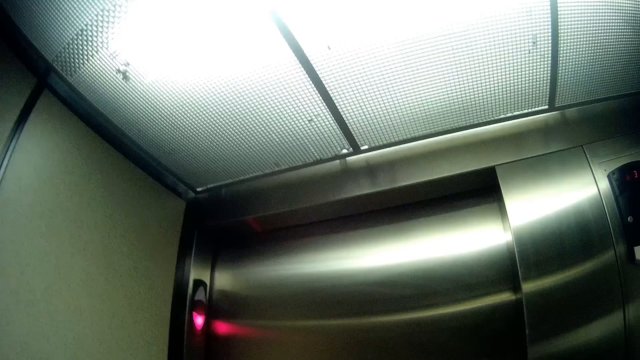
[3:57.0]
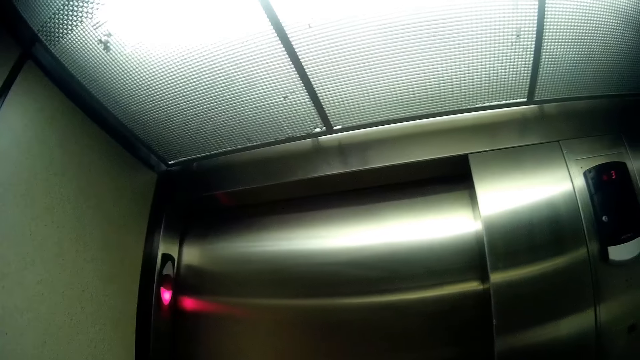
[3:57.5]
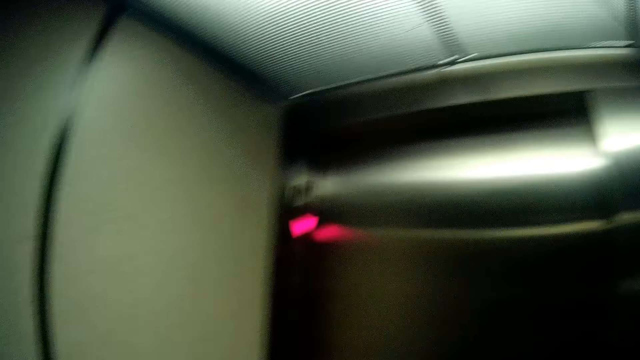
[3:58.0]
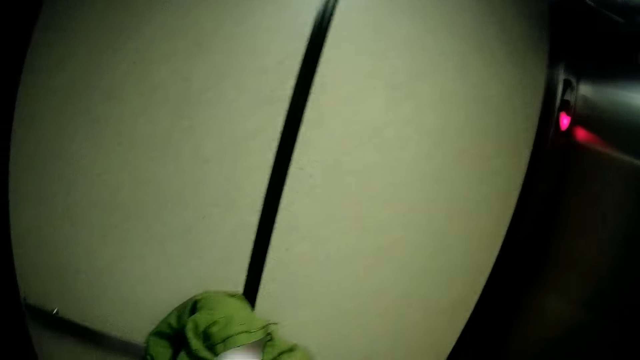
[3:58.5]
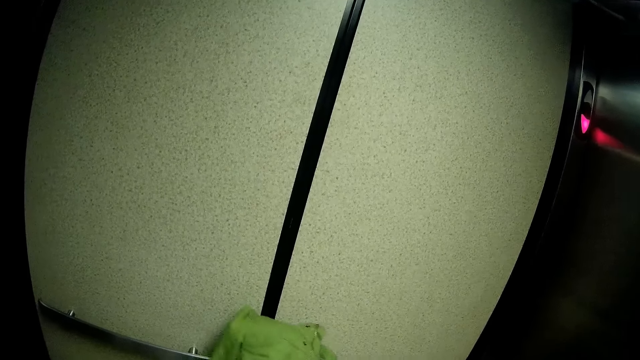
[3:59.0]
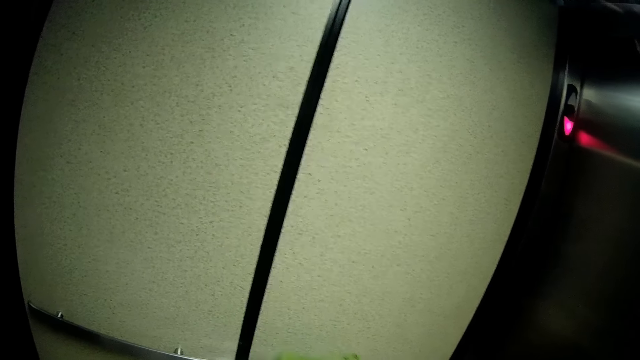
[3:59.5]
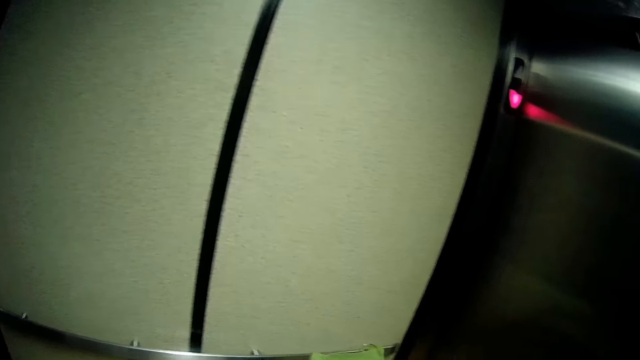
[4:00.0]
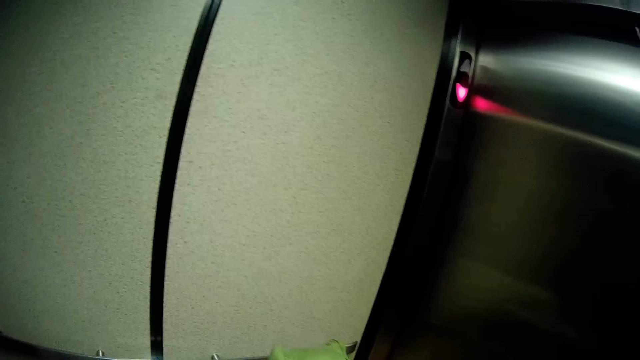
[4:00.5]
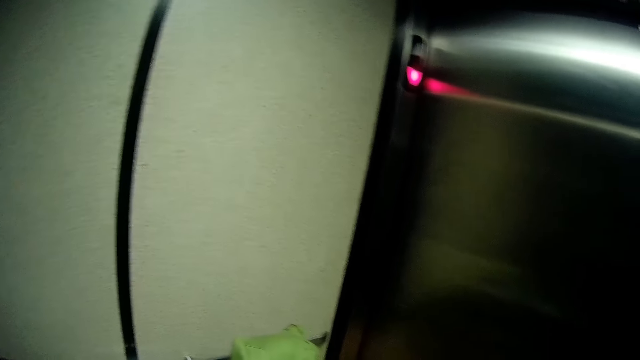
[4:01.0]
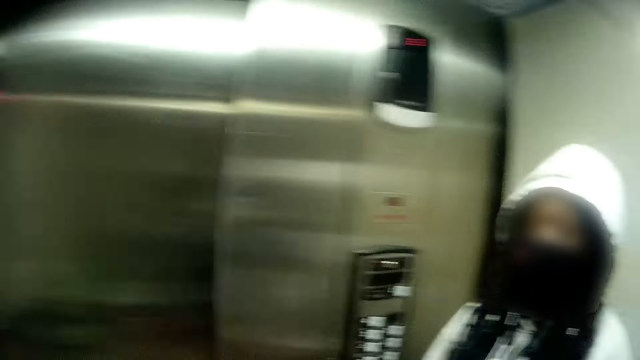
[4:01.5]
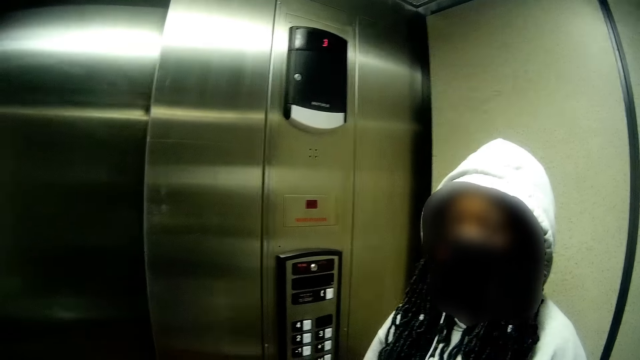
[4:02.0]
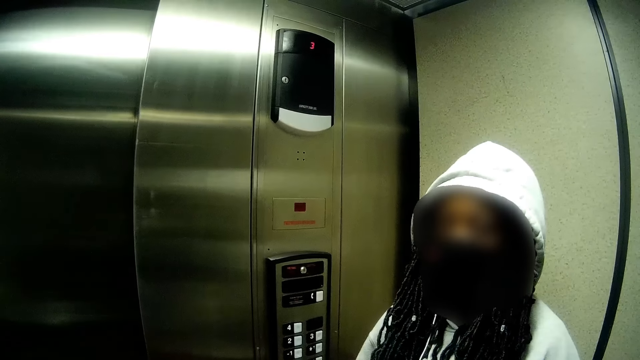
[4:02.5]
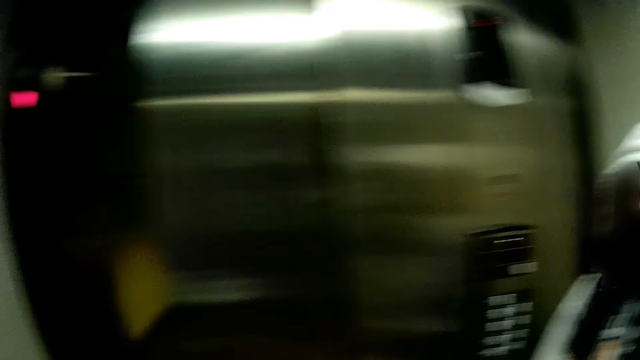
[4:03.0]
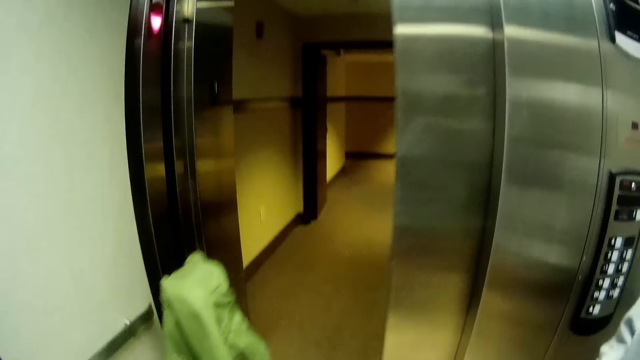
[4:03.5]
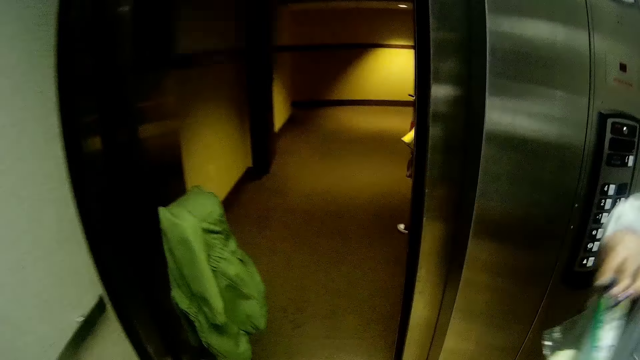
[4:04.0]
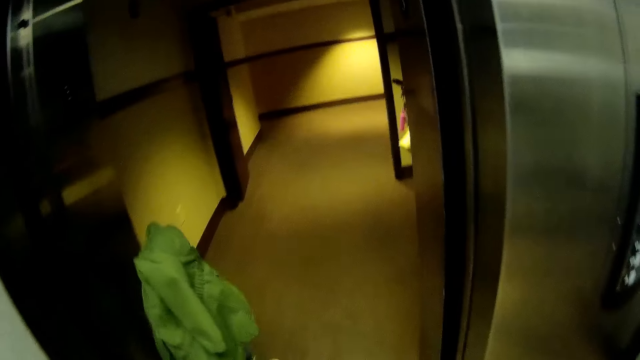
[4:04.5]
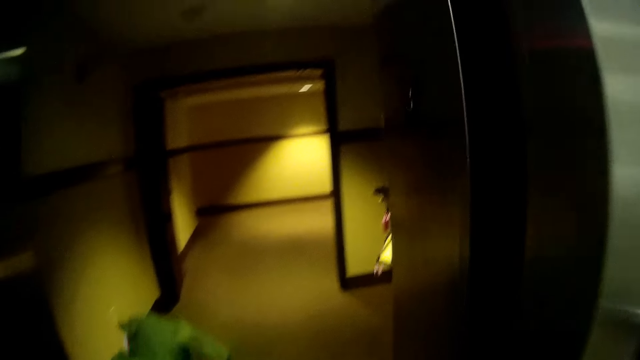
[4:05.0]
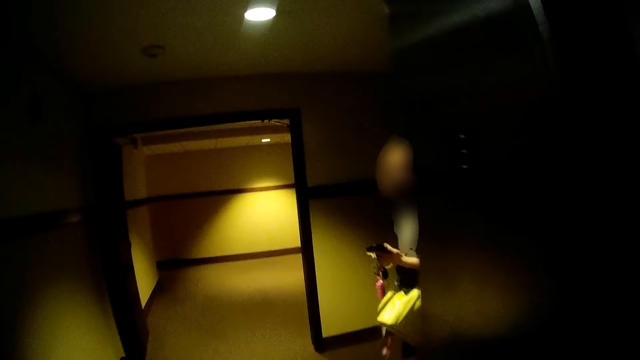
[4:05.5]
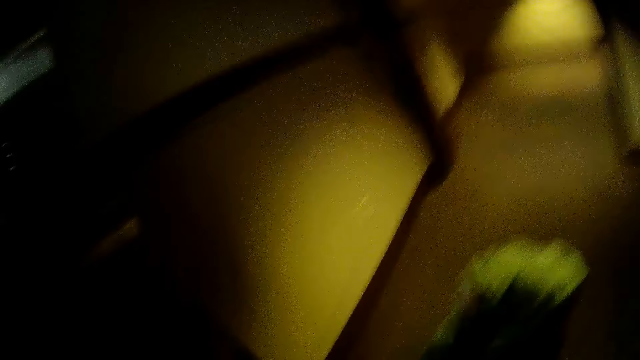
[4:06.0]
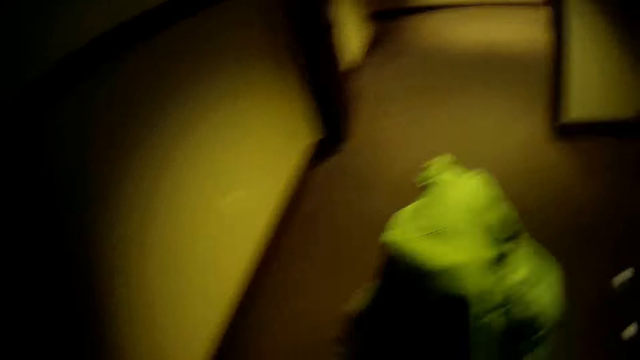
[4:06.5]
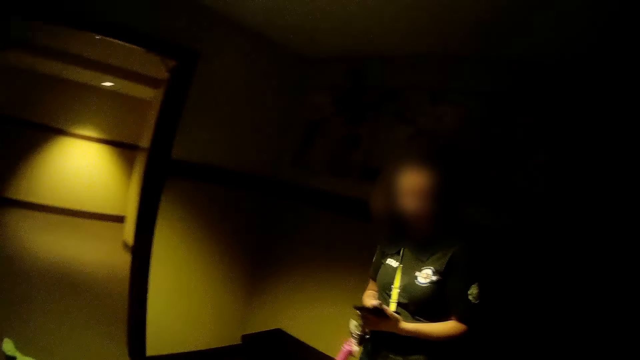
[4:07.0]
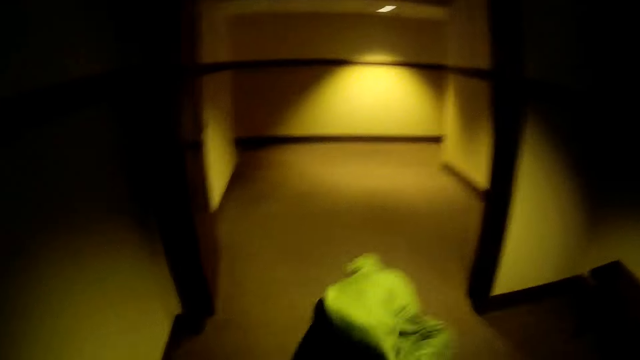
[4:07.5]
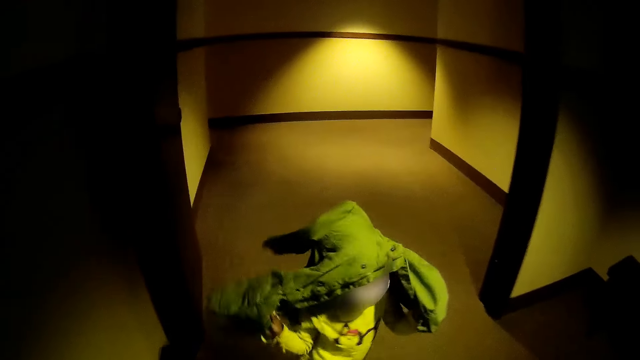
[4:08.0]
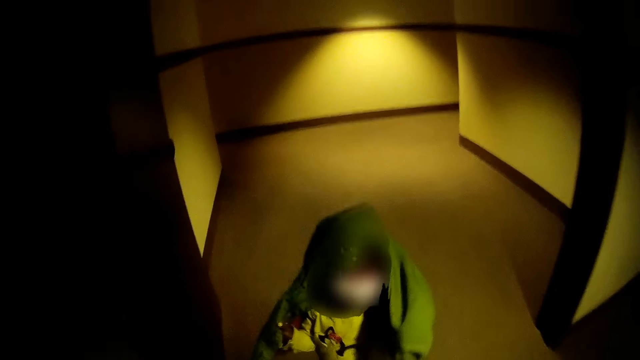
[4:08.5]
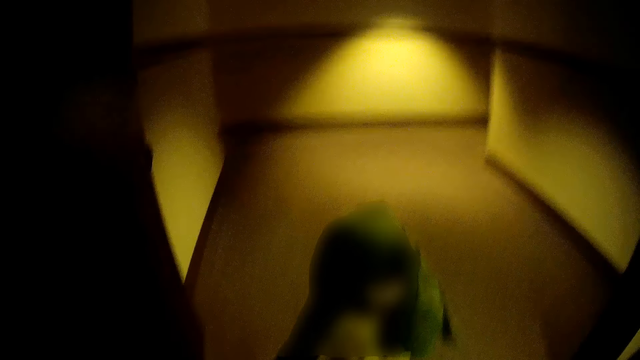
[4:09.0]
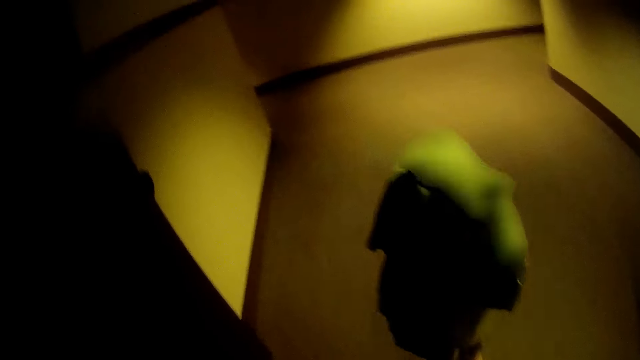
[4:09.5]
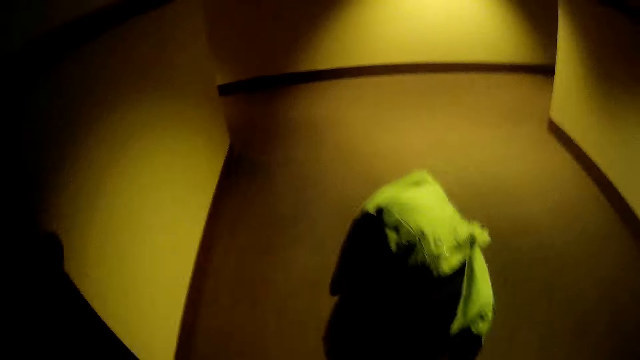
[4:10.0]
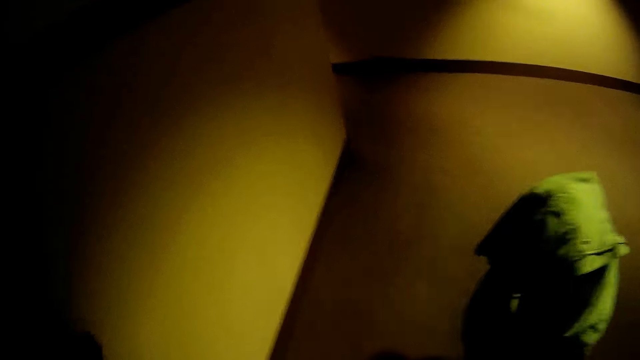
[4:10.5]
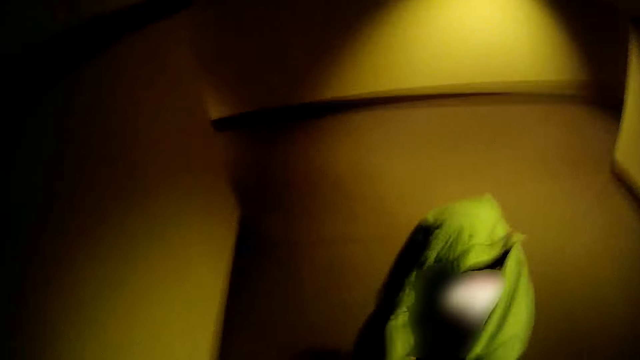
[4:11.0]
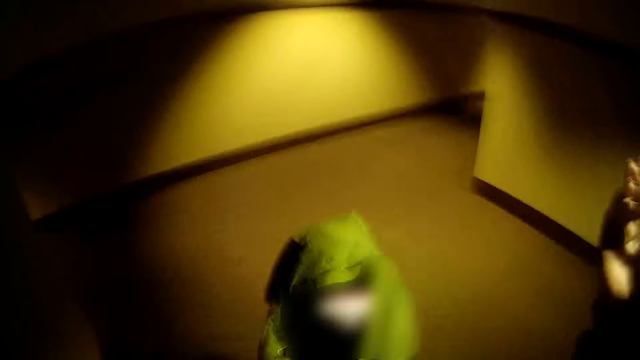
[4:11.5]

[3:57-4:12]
The camera wearer looks around. A girl converses with the camera wearer. Another girl walks out of the elevator. The camera wearer walks out of the elevator. A third girl converses with the camera wearer. The camera wearer walks around. They talk to the second girl.

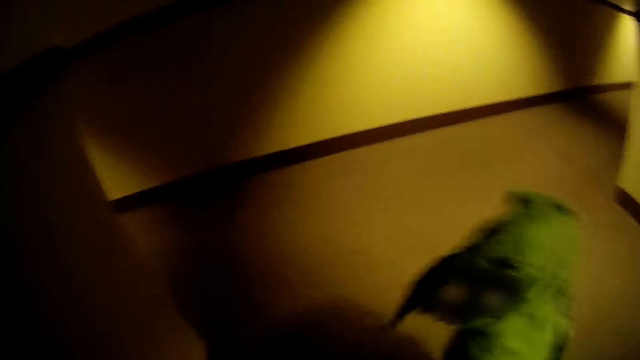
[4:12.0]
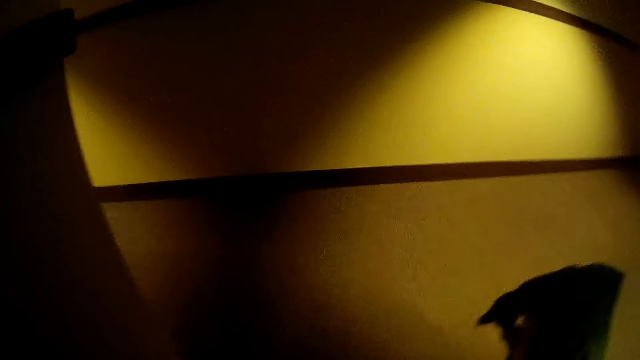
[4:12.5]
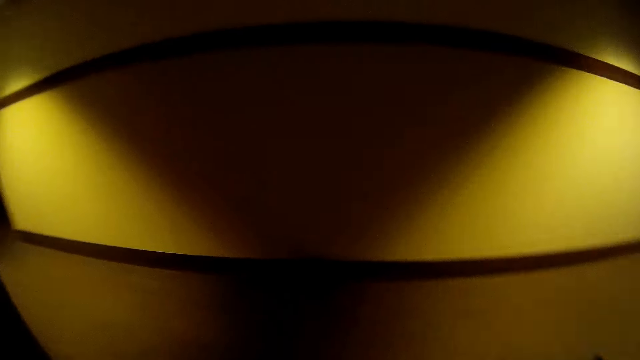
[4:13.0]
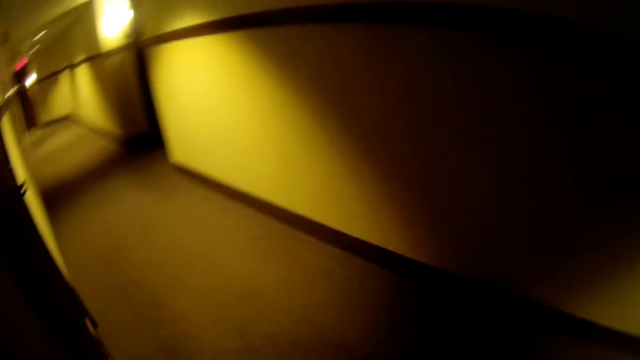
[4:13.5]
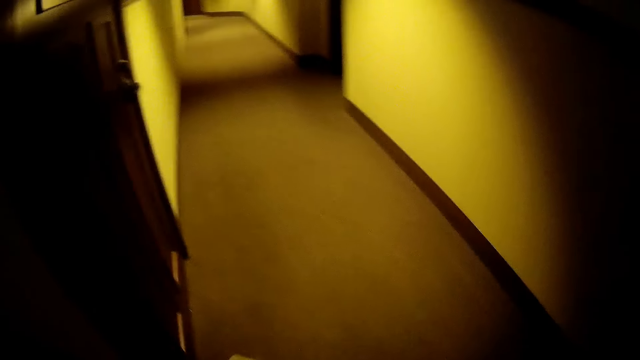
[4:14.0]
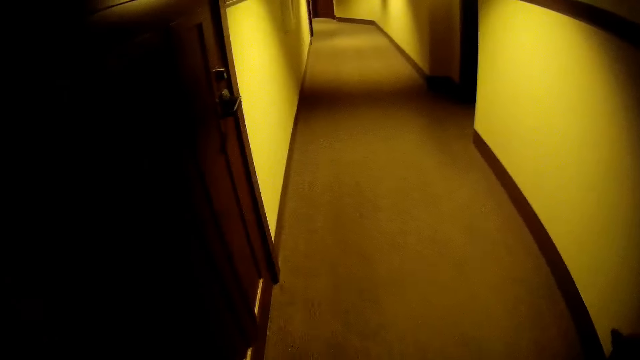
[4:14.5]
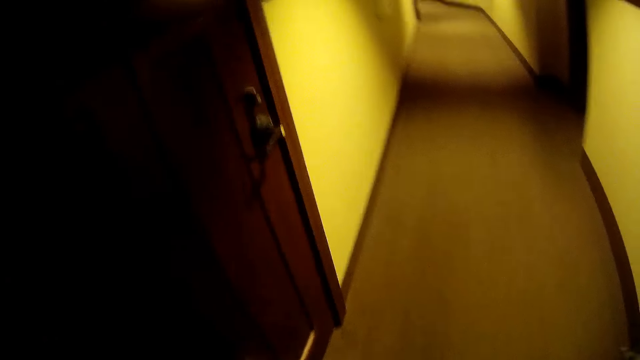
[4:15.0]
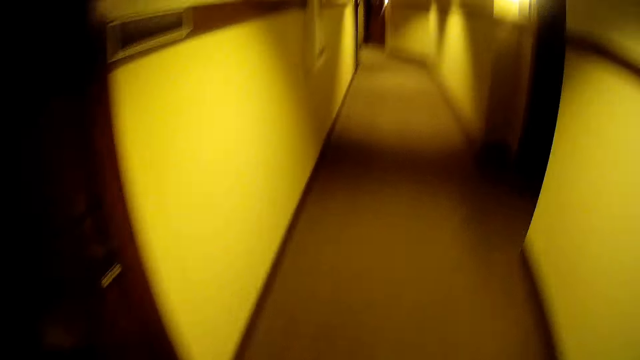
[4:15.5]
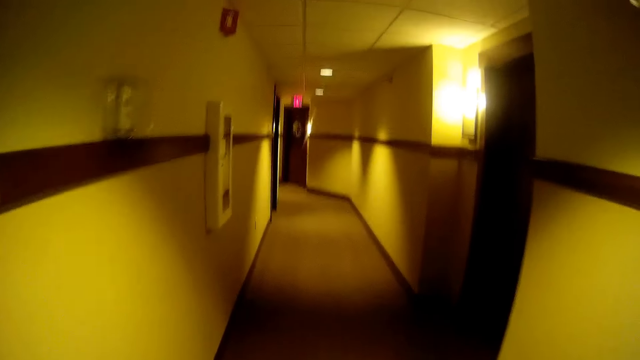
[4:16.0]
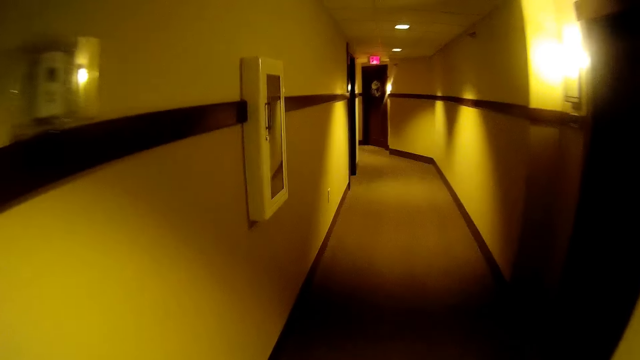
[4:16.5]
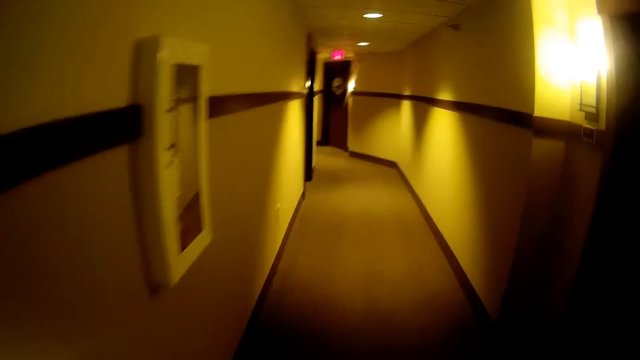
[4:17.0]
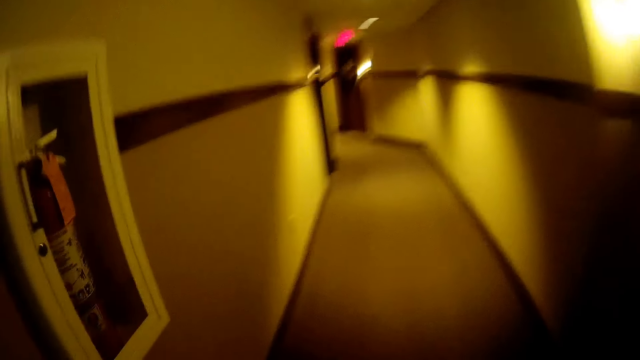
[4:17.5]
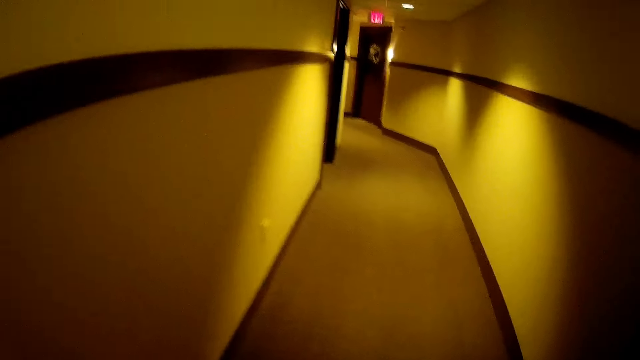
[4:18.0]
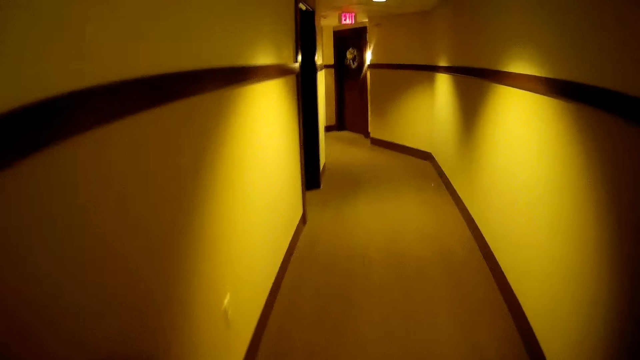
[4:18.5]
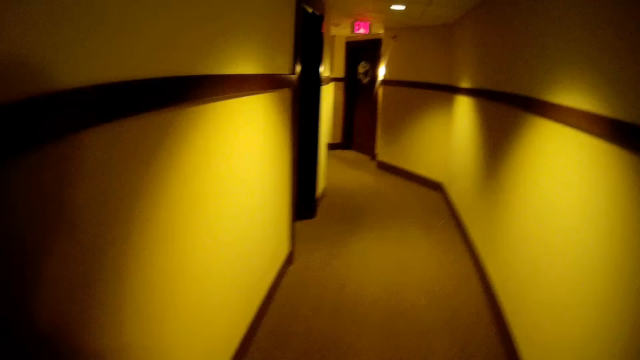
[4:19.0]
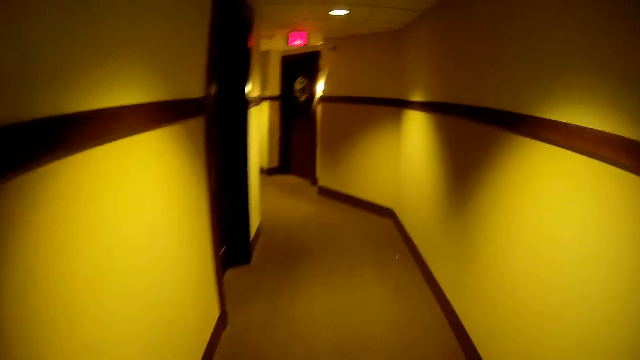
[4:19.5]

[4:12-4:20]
The camera wearer walks into a hallway.
